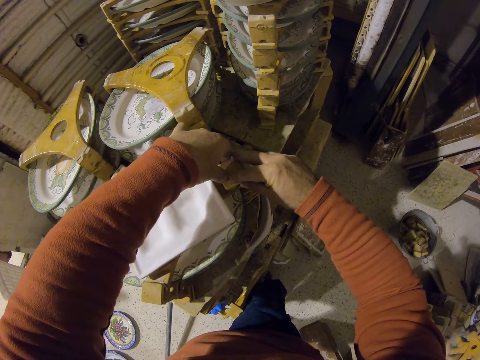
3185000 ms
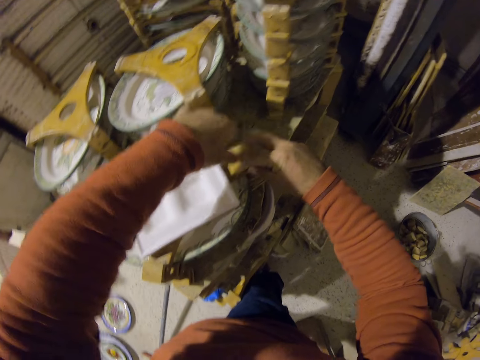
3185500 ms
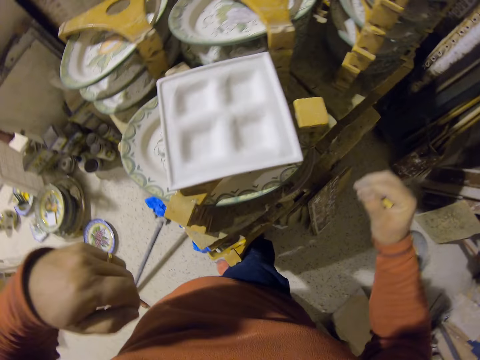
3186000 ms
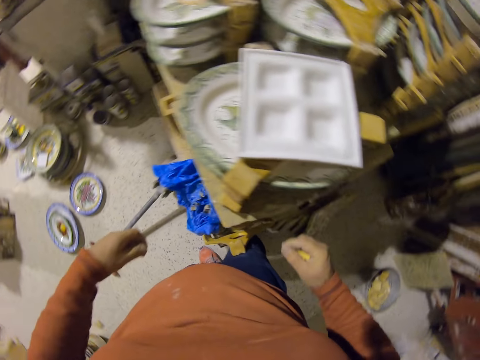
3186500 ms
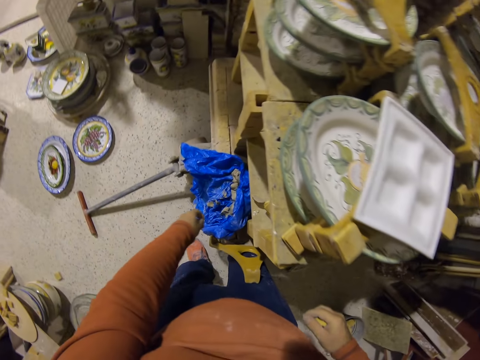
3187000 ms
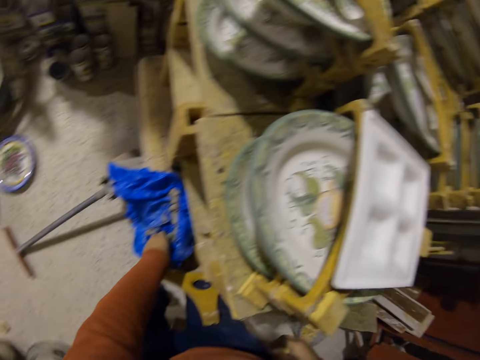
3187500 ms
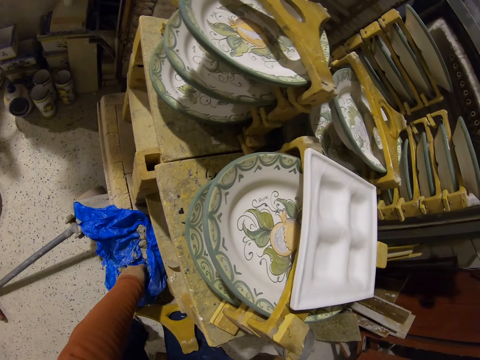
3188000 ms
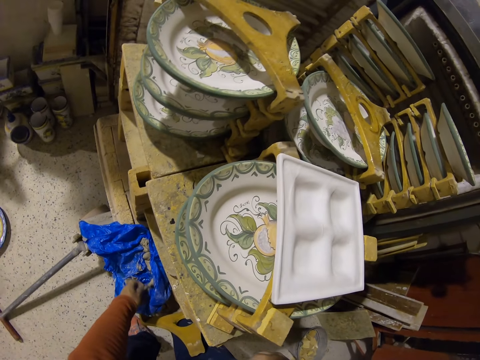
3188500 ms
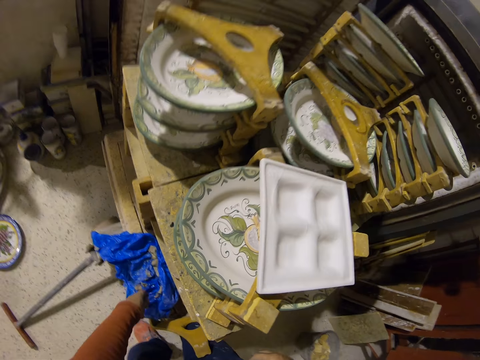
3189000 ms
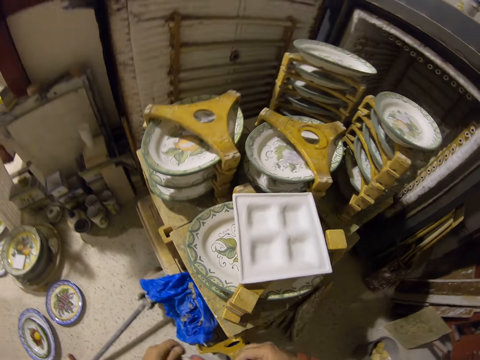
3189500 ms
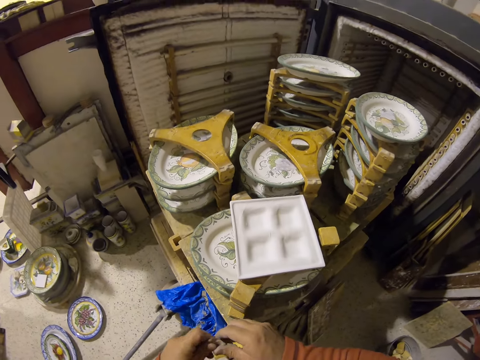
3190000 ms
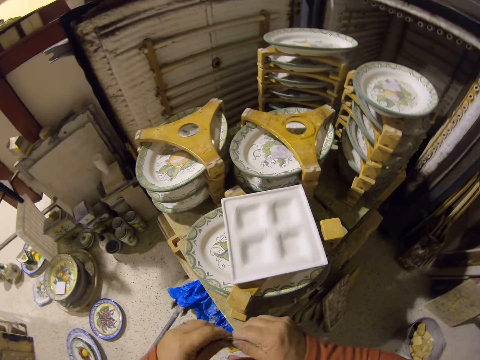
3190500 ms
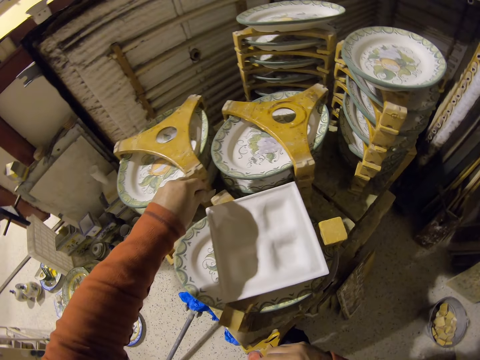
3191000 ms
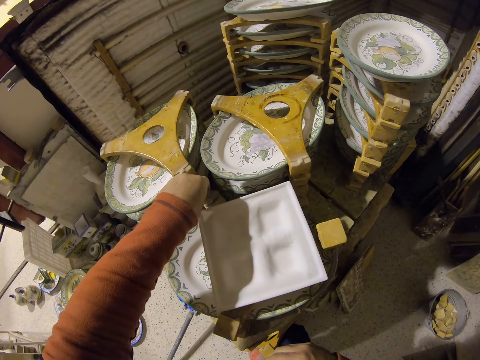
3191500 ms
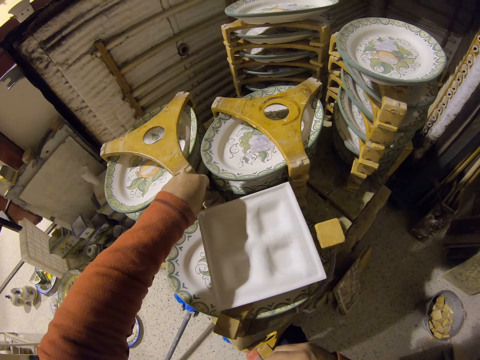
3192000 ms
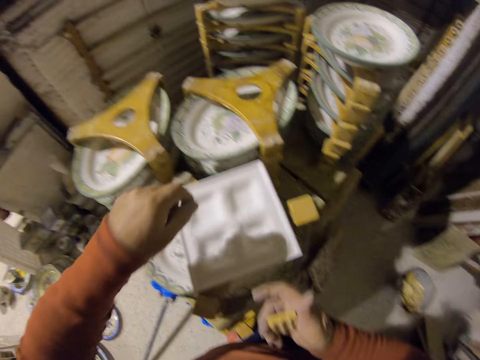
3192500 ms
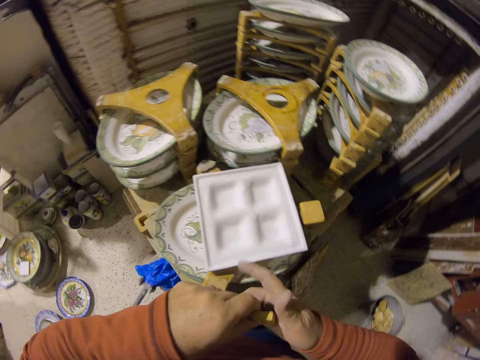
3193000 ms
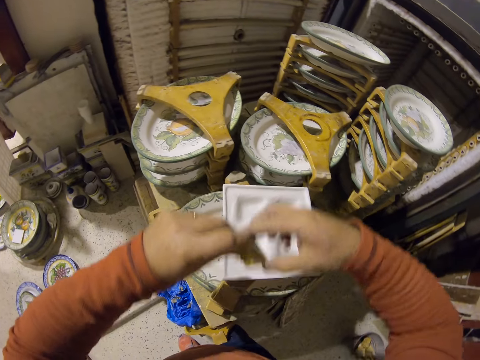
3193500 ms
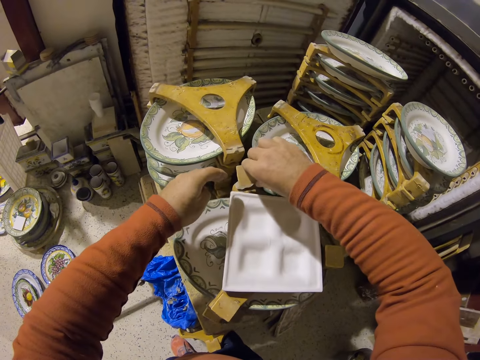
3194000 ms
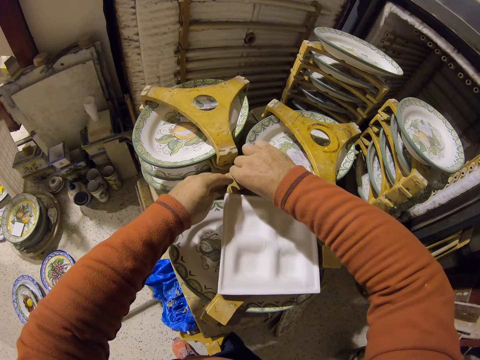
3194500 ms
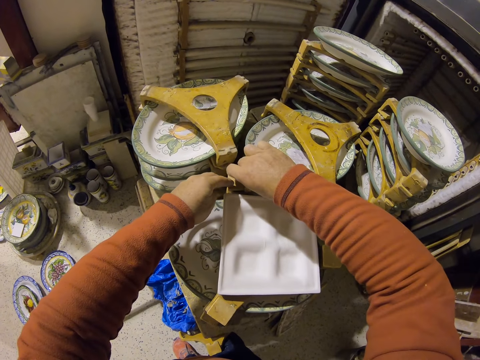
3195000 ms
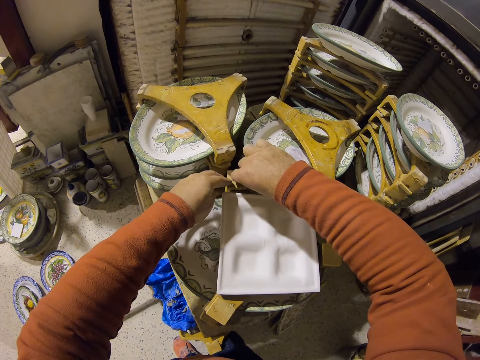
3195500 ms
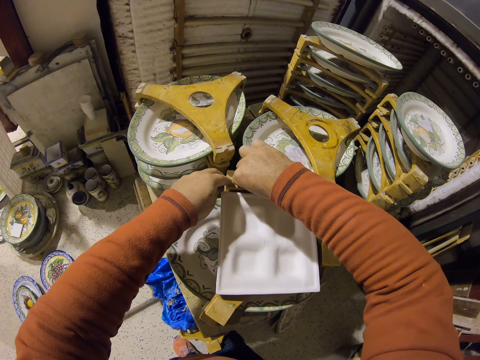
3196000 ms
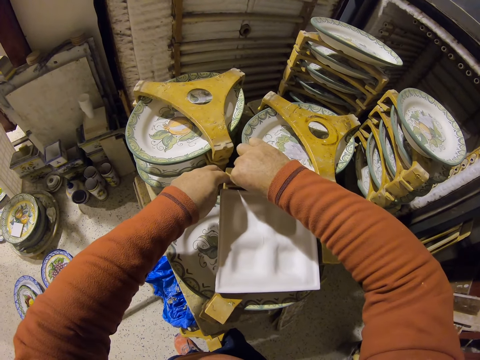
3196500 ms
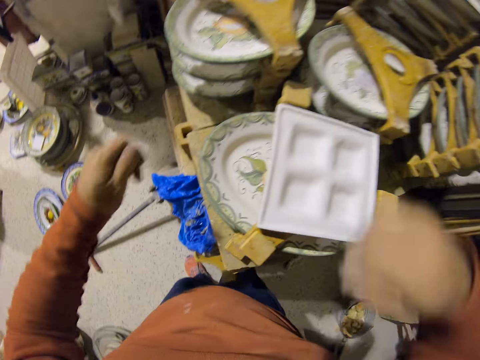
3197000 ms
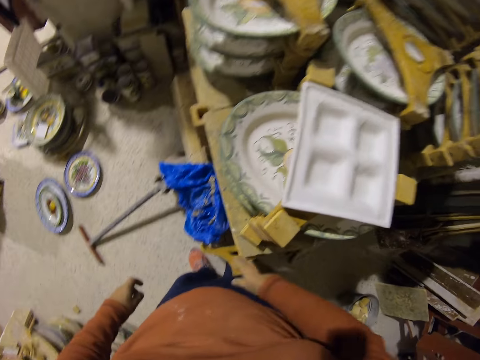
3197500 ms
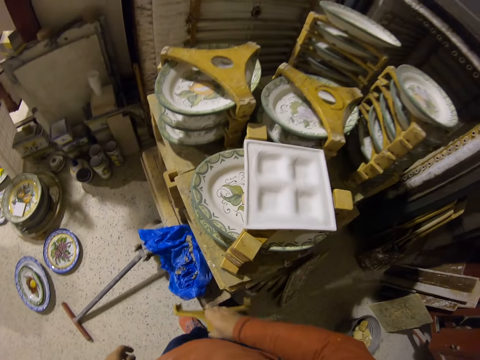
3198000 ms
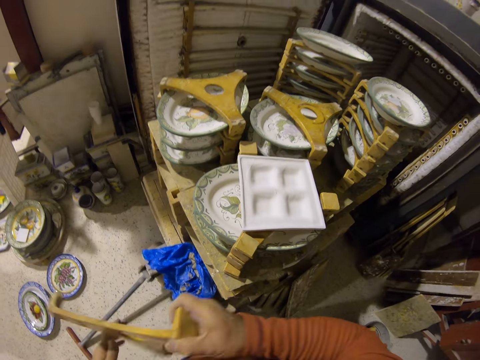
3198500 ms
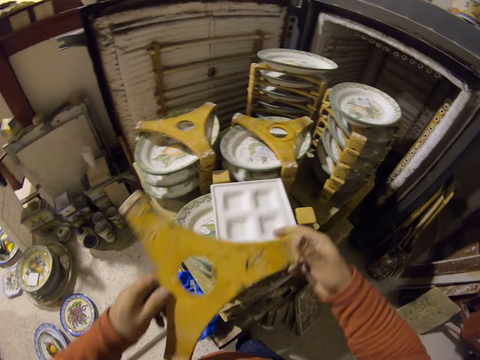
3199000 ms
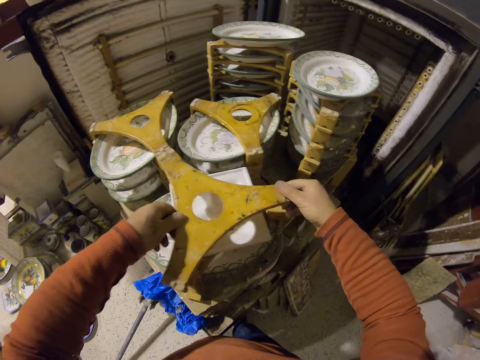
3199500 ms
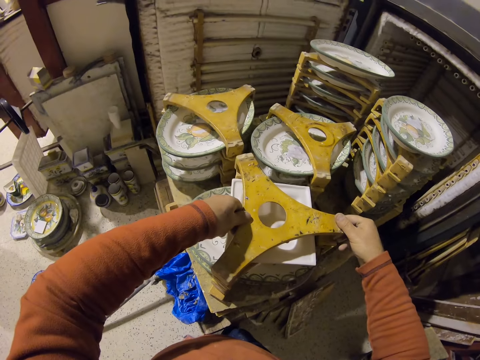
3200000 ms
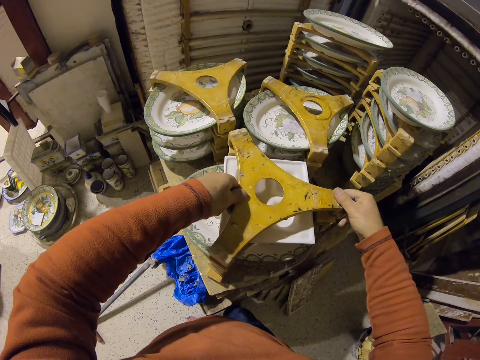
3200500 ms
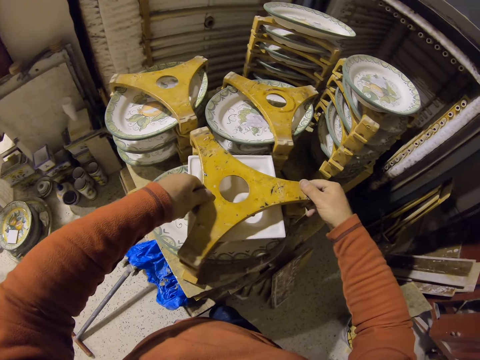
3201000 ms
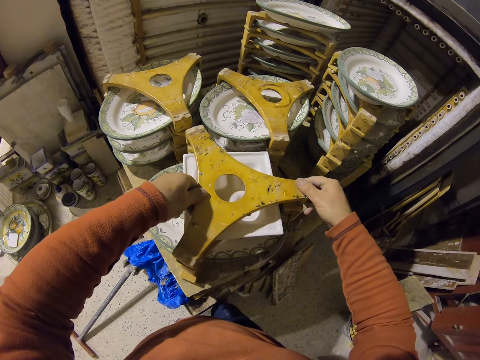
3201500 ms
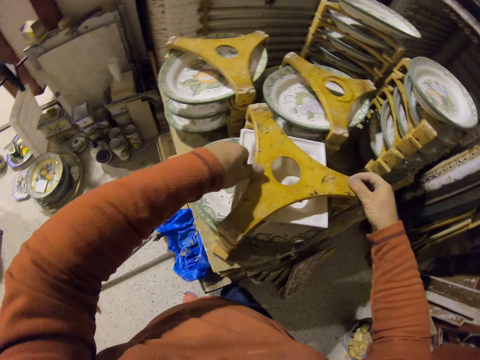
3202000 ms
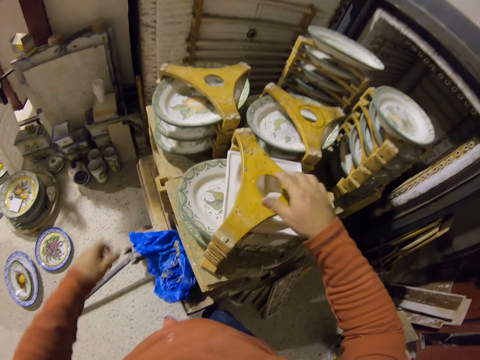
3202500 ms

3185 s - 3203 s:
The camera wearer picks up something from the plastic bag. They put the object on the plate holder stand. They pick up another plate holder stand from the shelf. They put the plate holder stand on the plate.

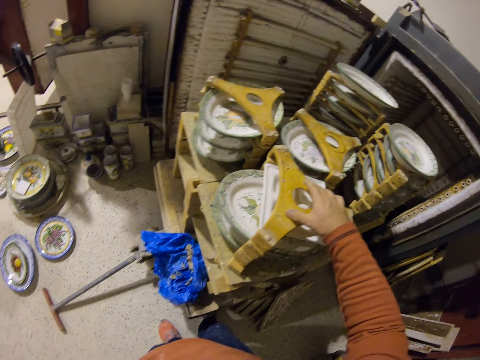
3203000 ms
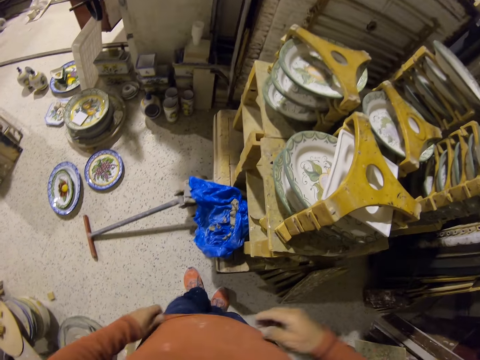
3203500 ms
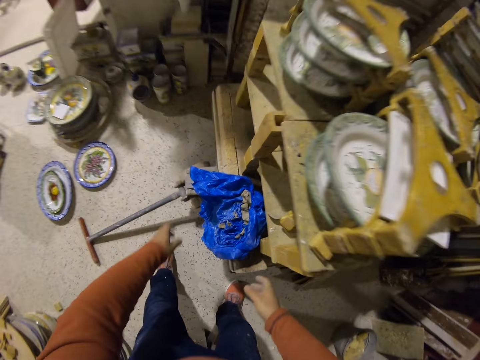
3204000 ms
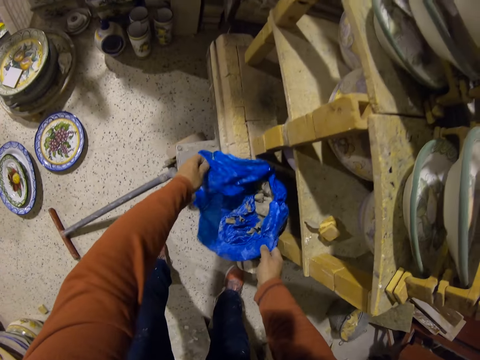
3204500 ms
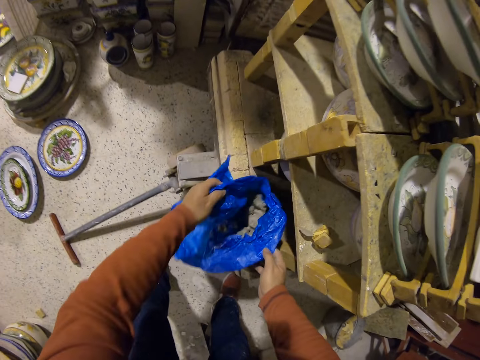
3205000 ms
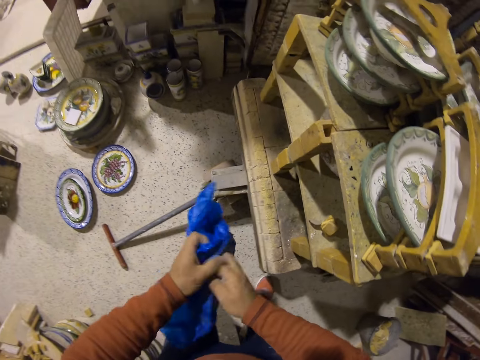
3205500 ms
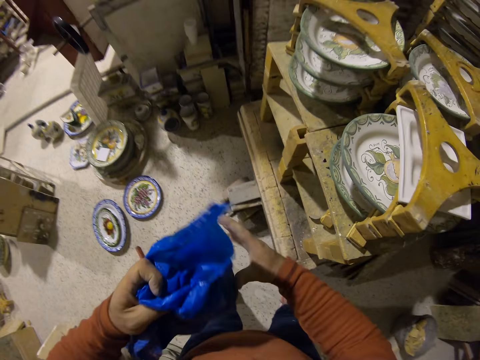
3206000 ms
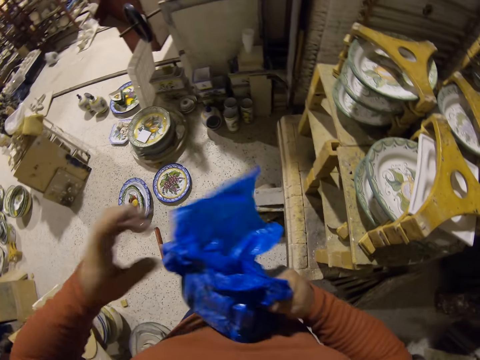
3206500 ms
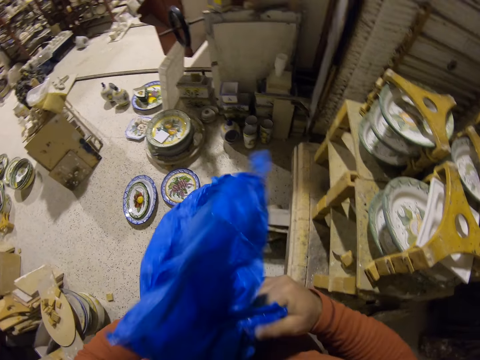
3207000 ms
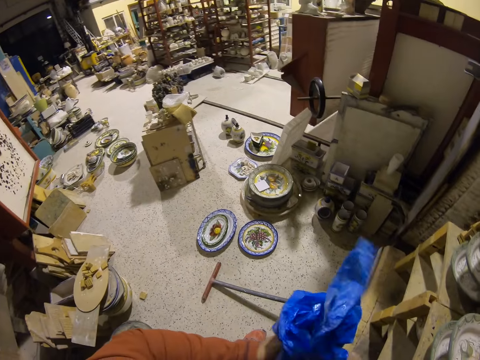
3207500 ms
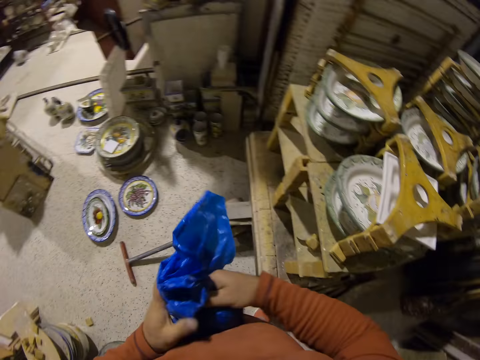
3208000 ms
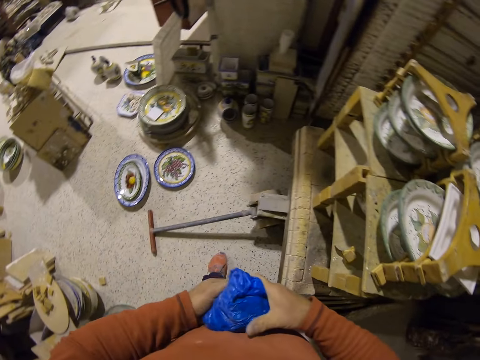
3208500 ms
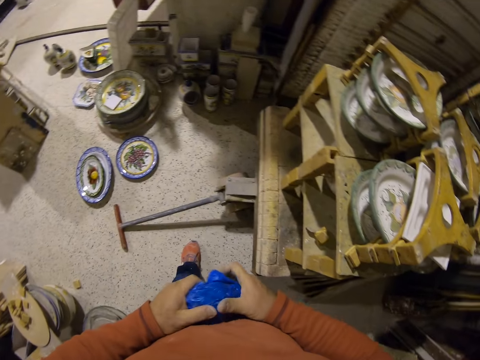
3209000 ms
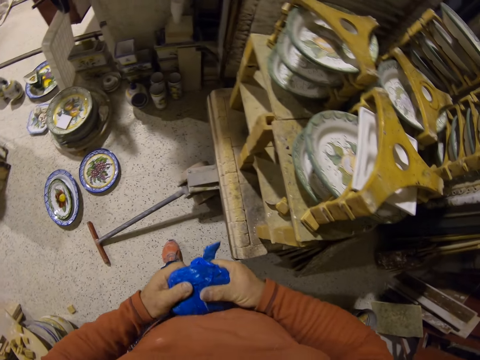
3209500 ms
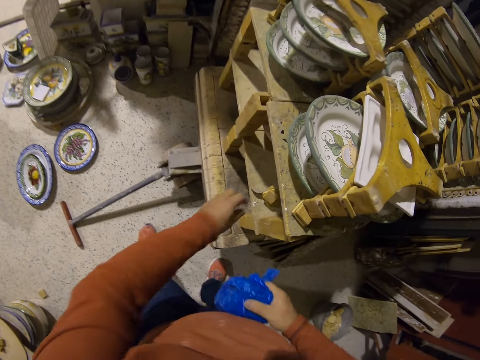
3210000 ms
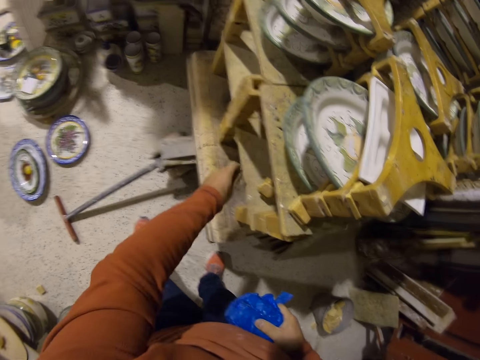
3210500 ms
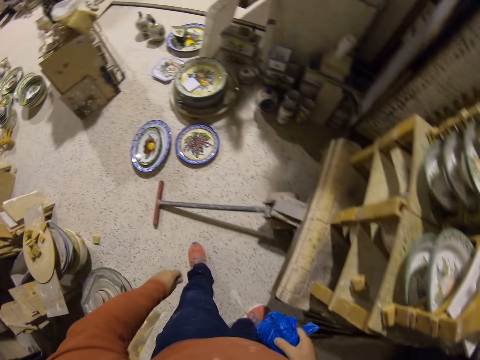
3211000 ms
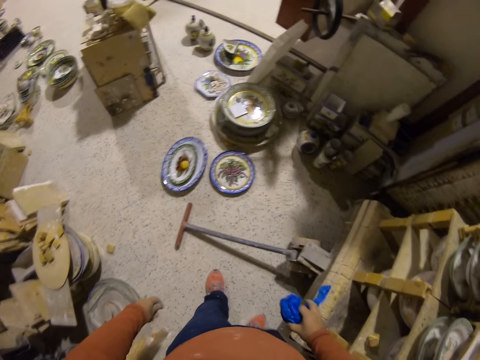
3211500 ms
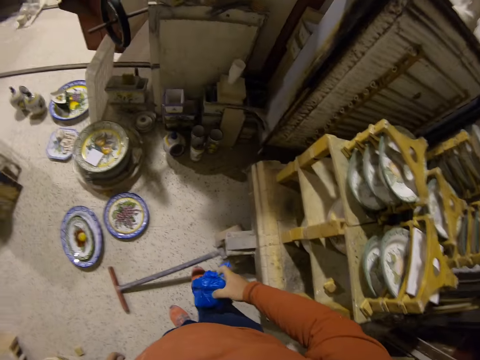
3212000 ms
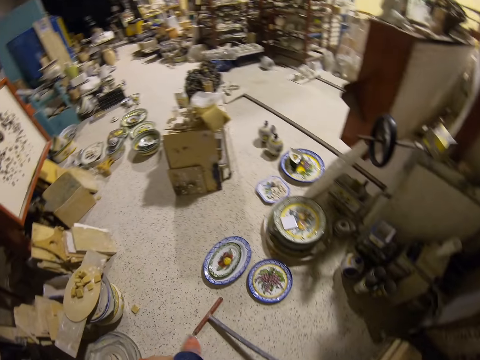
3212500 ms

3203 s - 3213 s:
The camera wearer picks up nylon paper or a plastic bag. They fold the nylon paper. They pick a stone from the shelf. They put the plastic bag on the table.
